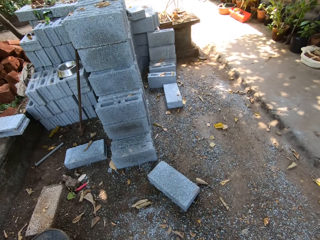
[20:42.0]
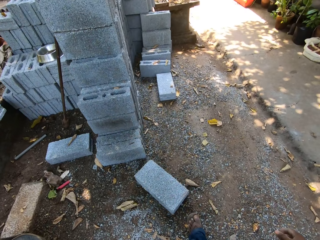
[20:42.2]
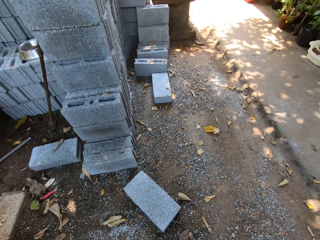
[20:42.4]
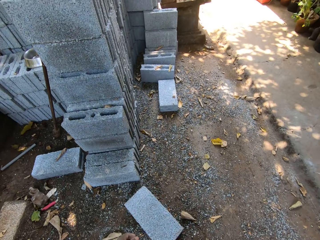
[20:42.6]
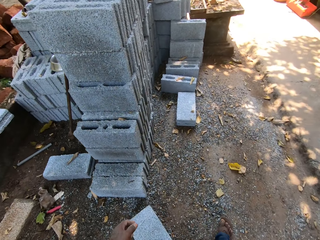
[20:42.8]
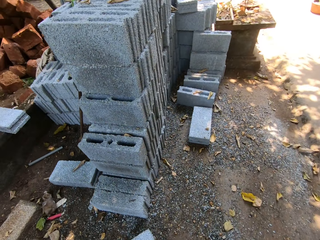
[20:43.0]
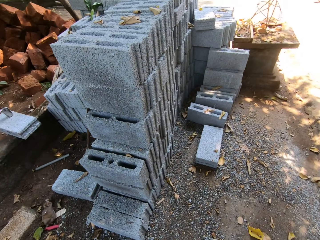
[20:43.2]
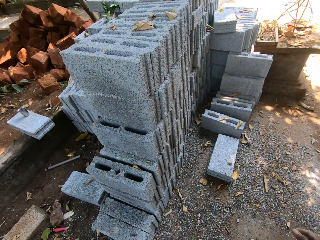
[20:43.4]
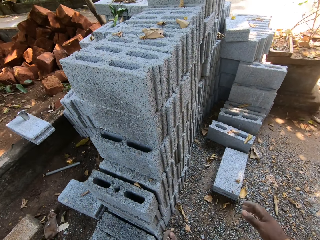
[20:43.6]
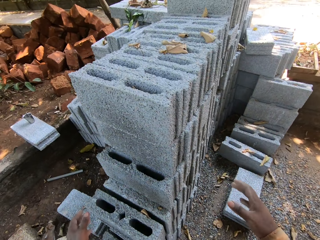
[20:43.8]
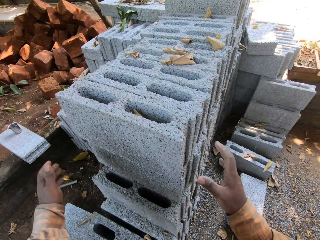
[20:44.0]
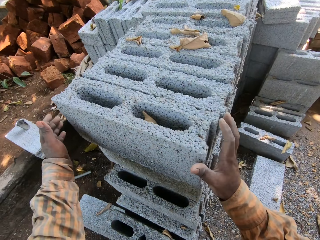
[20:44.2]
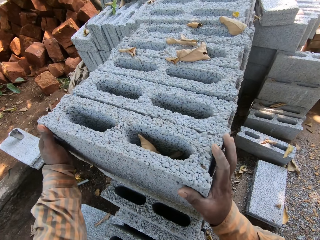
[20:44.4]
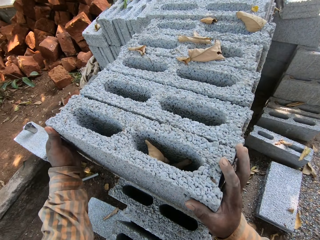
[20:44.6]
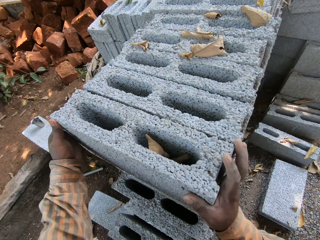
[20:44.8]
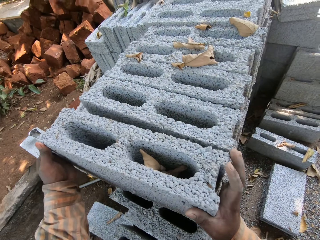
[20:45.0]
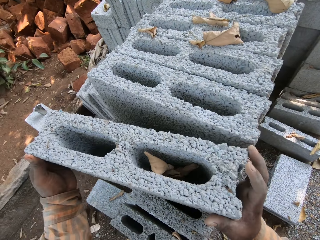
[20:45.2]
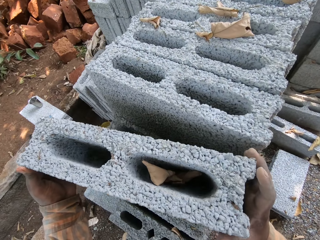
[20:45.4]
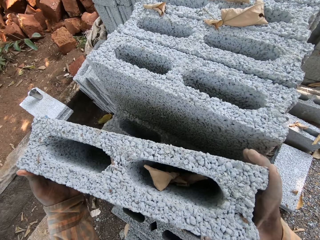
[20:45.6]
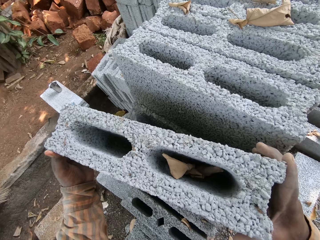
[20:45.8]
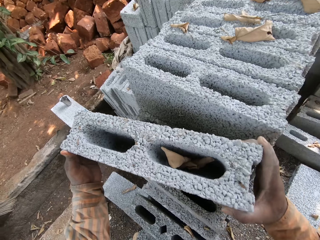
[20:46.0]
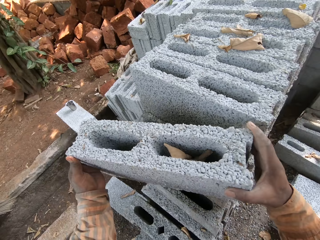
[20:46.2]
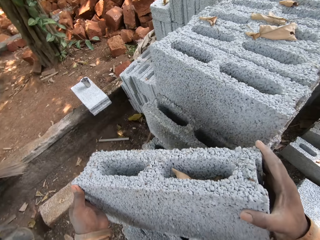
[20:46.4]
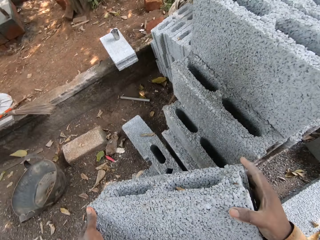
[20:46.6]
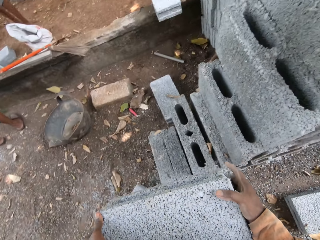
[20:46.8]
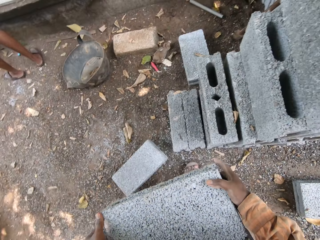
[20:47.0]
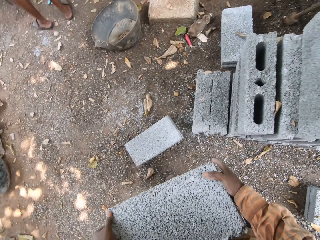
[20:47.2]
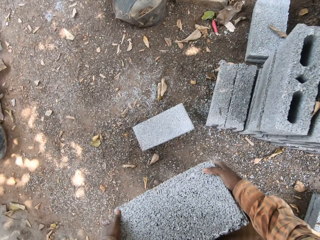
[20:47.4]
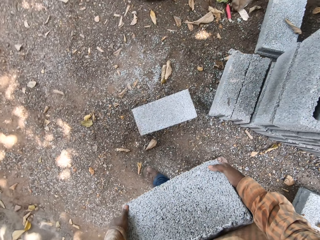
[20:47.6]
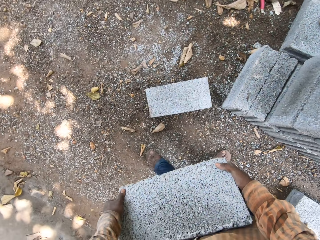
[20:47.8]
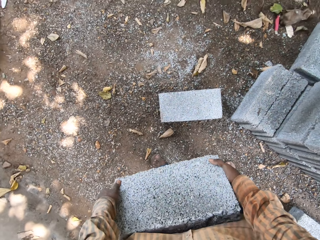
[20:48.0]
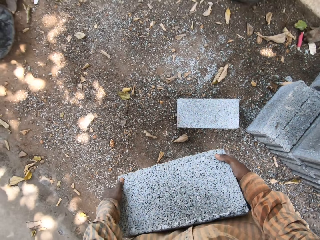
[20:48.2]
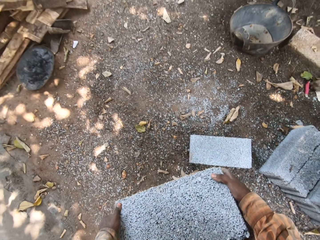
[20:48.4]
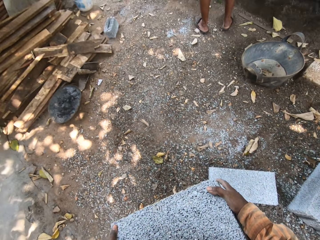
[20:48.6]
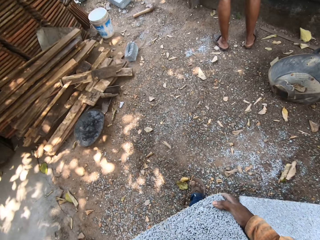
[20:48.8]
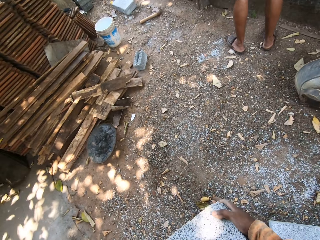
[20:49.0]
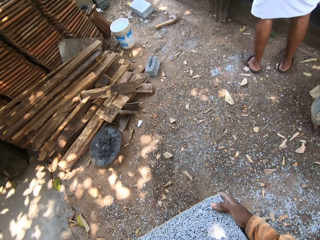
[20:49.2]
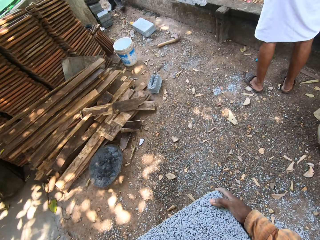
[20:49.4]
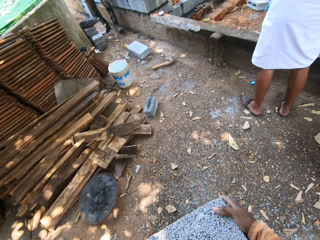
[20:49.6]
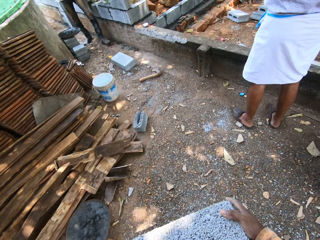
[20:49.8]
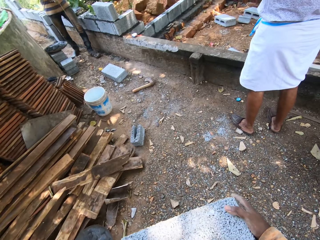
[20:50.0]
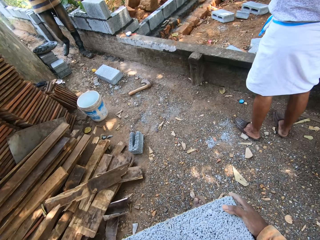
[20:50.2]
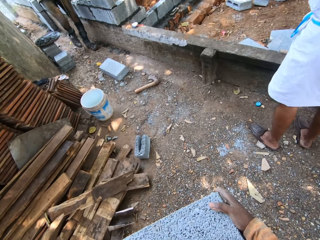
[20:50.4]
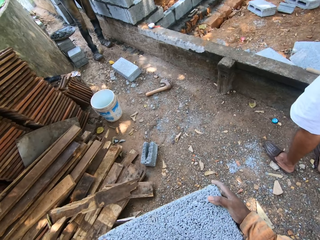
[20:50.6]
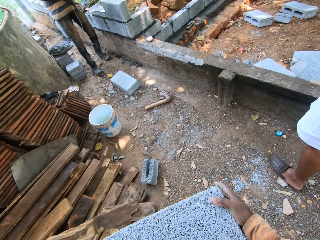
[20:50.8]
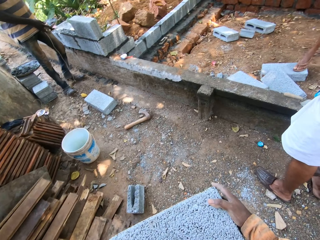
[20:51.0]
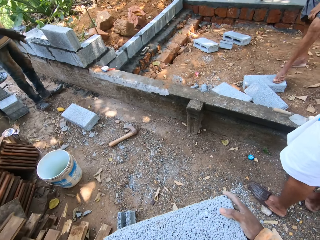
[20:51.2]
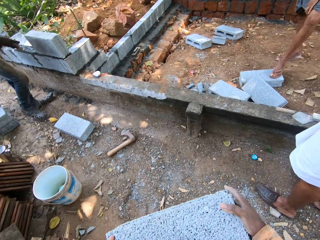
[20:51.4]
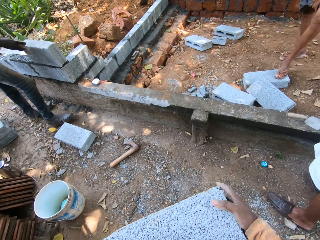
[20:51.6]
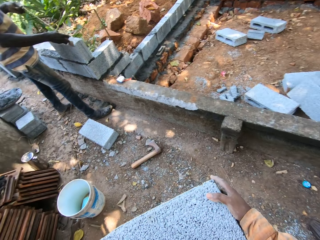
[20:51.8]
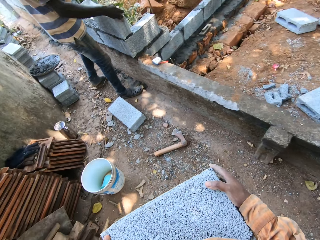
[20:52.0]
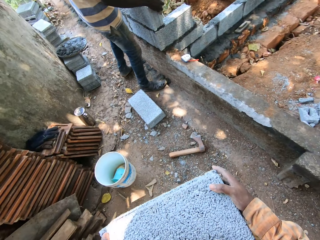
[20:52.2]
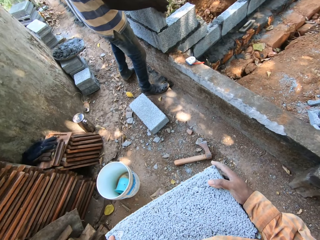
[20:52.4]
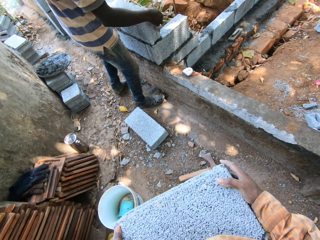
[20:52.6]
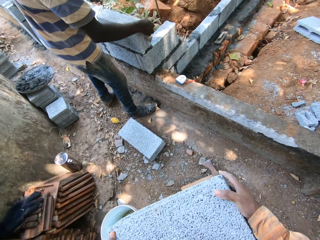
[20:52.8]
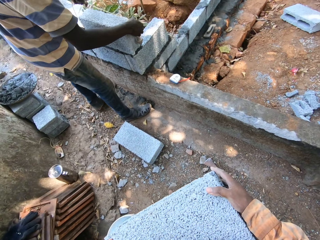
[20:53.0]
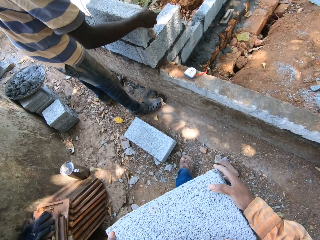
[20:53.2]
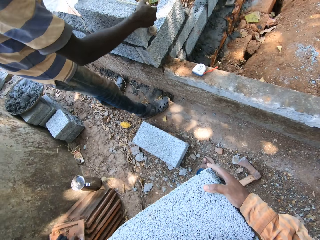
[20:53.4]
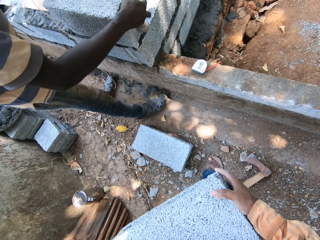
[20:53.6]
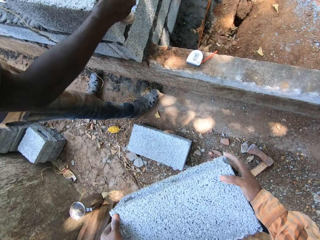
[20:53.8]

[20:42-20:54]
The camera wearer carries a stone. He picks up a piece of block from a stack of blocks with both hands. The man holds the plumb bob with both hands.

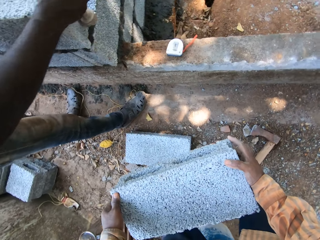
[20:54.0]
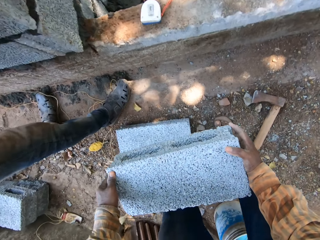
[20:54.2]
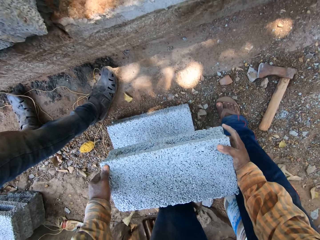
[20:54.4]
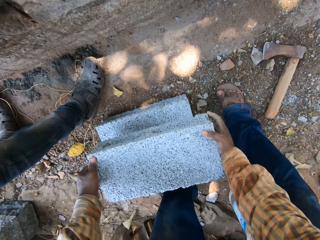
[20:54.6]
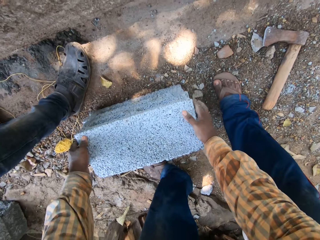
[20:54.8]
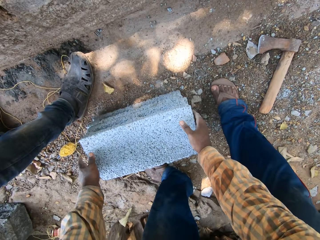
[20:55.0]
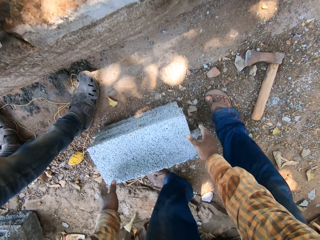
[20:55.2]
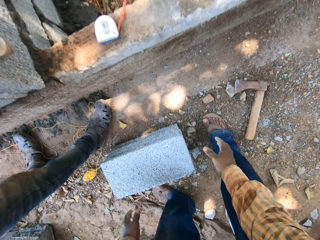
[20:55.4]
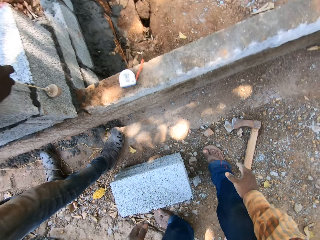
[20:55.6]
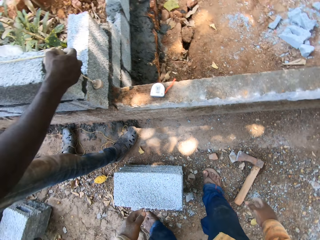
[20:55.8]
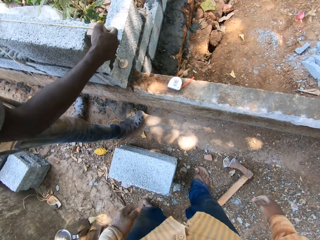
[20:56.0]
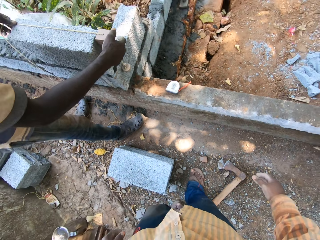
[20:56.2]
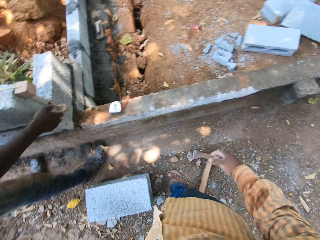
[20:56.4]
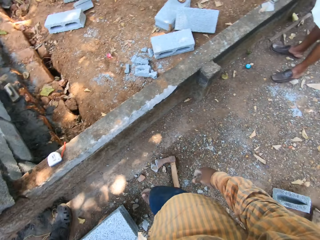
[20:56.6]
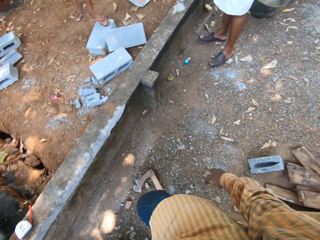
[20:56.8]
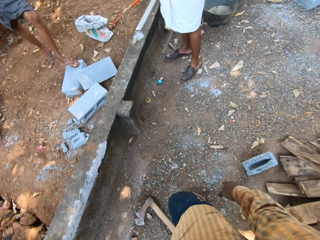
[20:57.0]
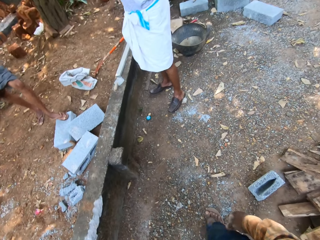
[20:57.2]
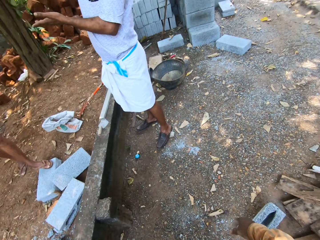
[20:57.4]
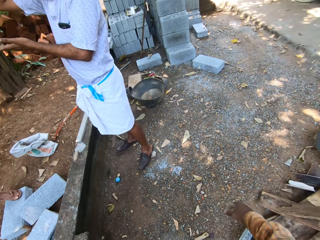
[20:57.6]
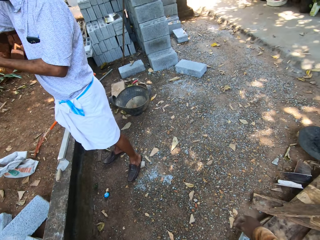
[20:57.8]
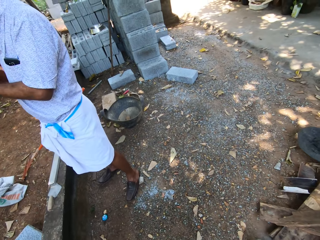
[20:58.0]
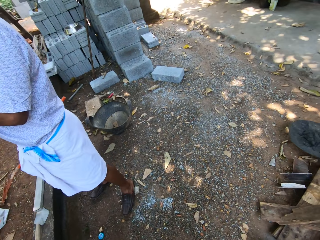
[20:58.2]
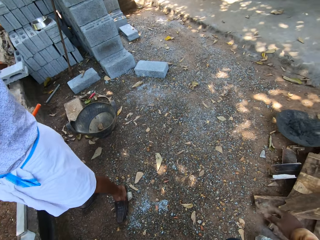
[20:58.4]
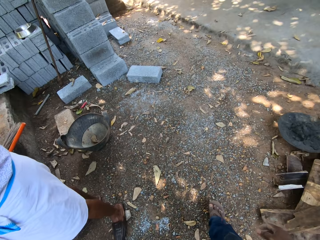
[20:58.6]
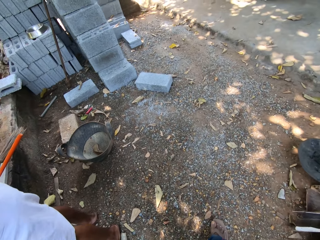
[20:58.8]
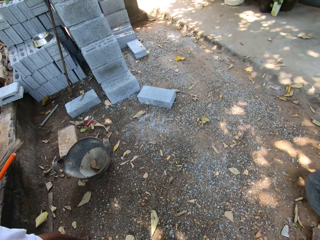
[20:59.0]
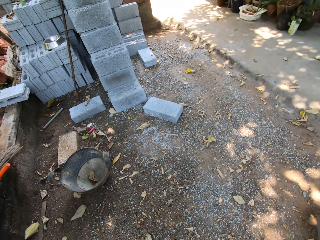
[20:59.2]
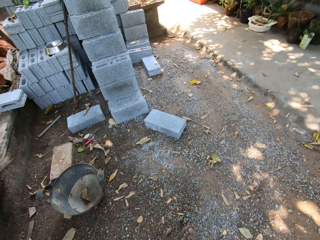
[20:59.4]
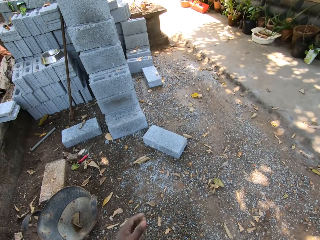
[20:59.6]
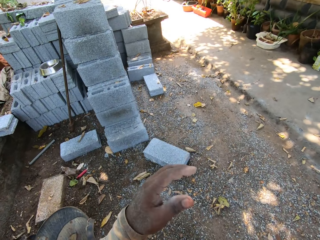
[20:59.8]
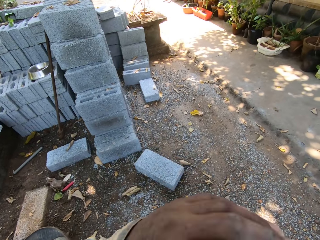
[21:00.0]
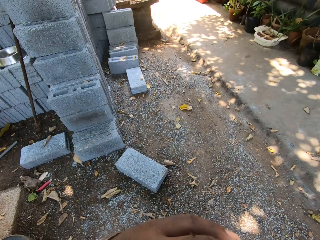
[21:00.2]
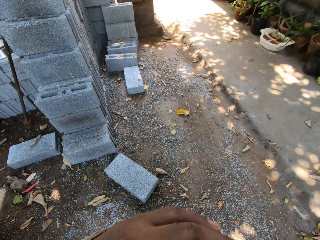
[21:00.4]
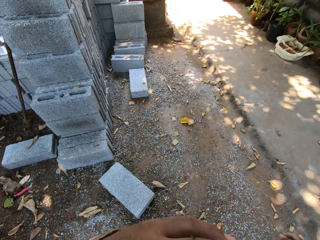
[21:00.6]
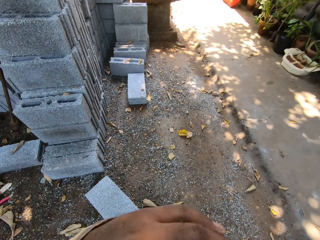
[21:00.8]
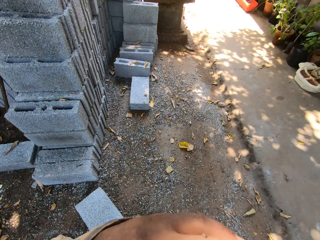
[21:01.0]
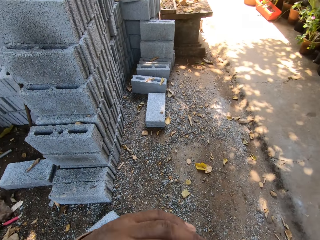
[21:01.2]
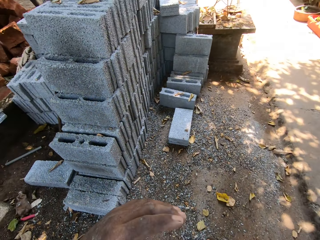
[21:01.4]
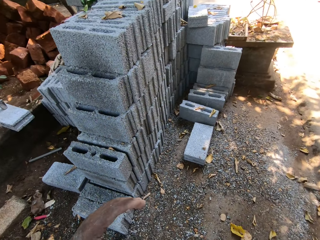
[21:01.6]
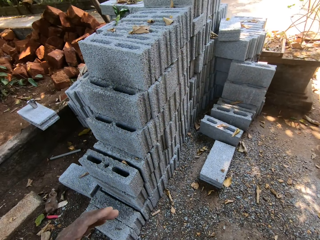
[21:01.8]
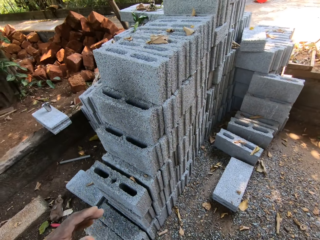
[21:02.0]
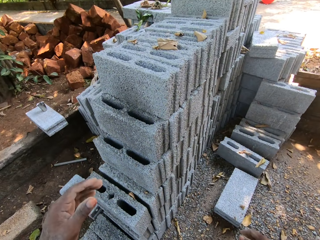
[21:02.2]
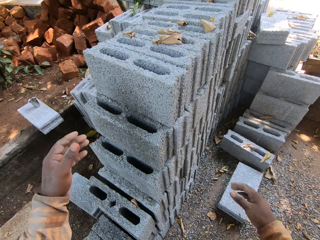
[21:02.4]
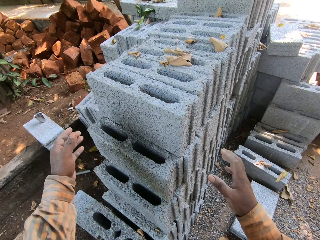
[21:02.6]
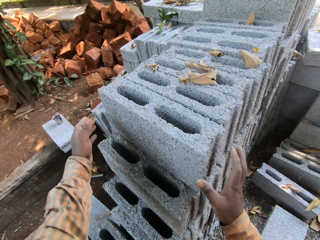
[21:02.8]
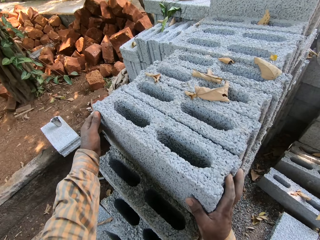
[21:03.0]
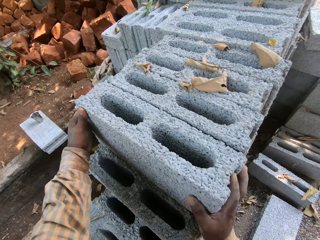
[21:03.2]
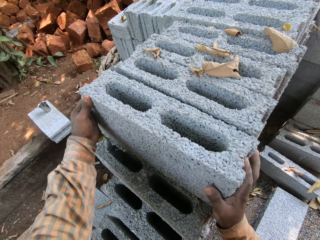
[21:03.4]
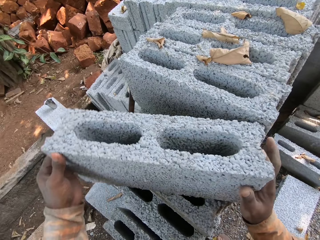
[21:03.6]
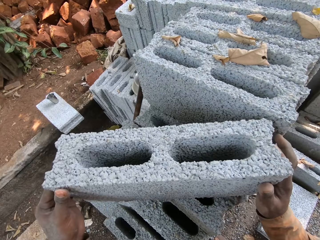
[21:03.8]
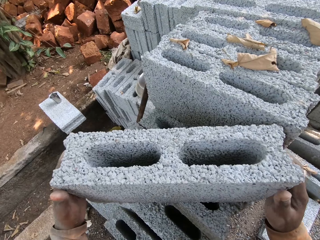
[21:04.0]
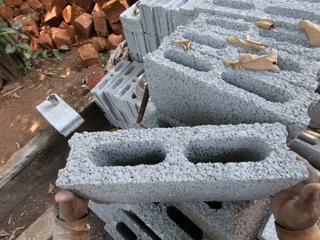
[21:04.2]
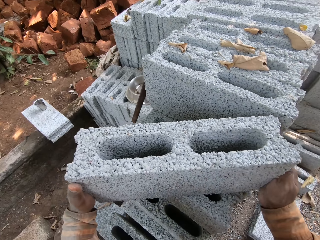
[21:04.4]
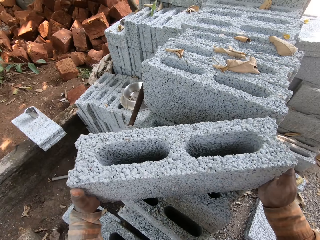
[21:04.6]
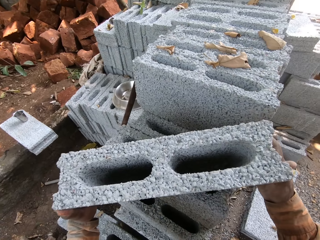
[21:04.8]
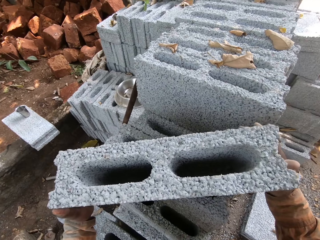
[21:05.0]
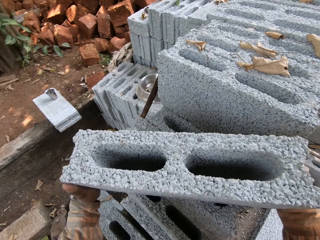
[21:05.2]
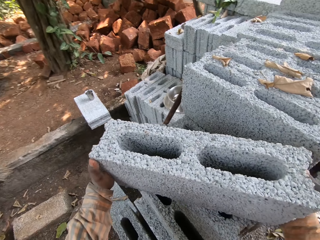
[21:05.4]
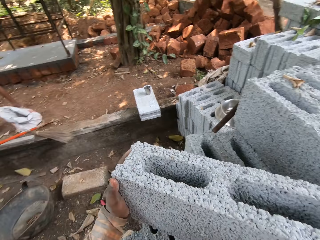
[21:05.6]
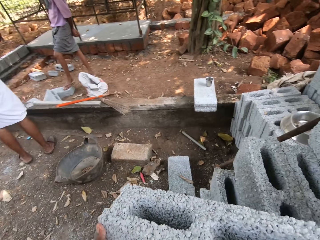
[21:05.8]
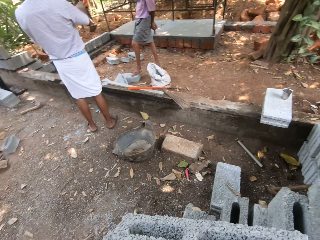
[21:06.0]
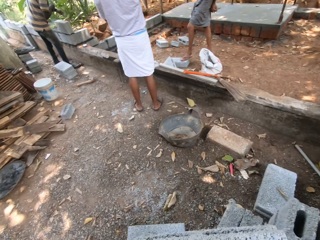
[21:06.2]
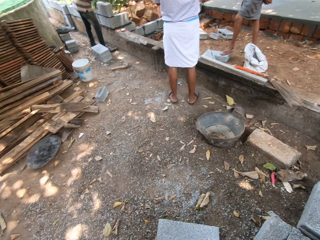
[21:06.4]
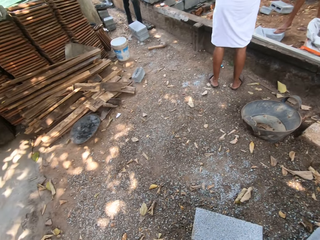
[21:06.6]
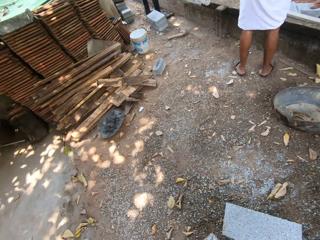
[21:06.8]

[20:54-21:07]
The camera wearer places the block on the stack of blocks with both hands. The man places the plumb bob on the wall with both hands. The camera wearer touches his face with his left hand. He carries a stone. He picks up a piece of block from a stack of blocks with both hands.
